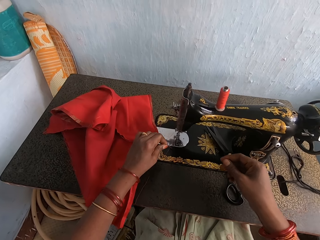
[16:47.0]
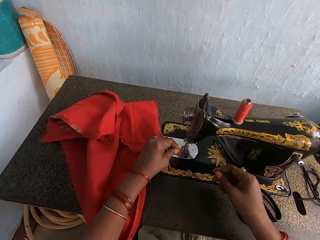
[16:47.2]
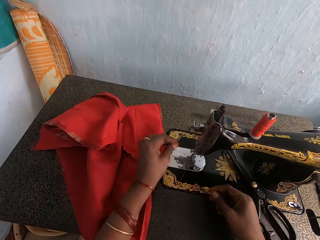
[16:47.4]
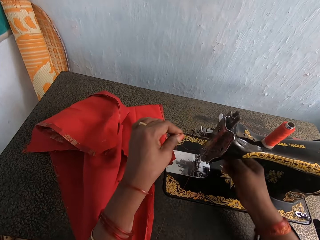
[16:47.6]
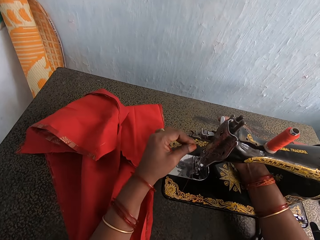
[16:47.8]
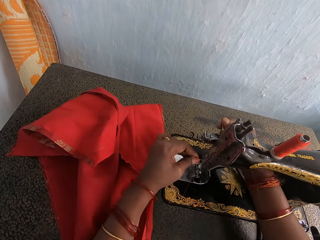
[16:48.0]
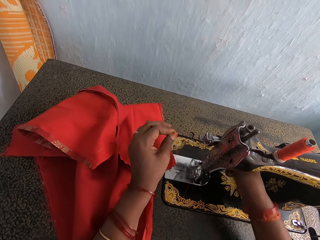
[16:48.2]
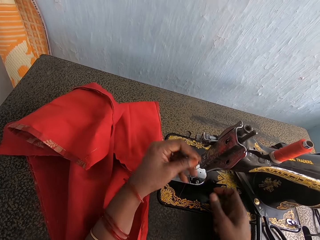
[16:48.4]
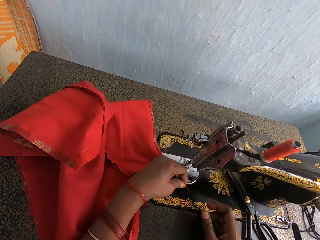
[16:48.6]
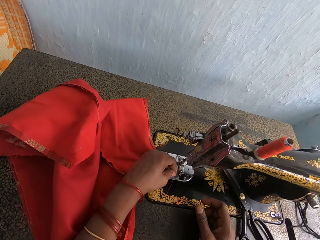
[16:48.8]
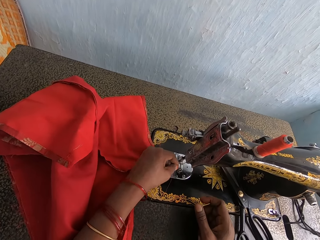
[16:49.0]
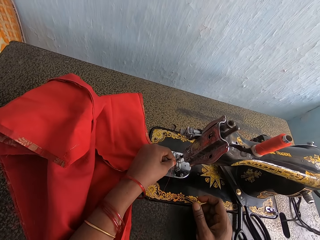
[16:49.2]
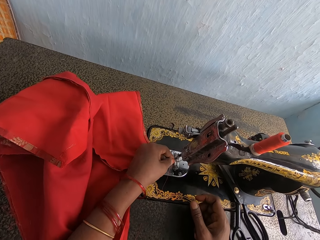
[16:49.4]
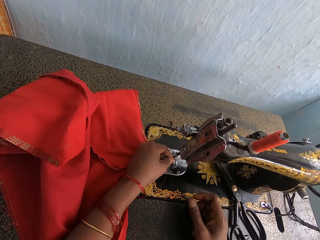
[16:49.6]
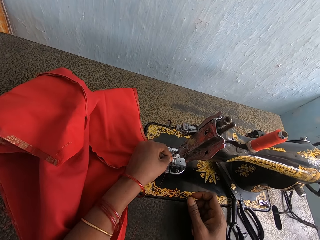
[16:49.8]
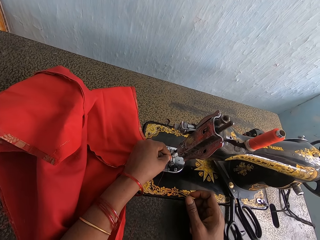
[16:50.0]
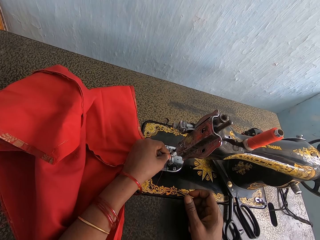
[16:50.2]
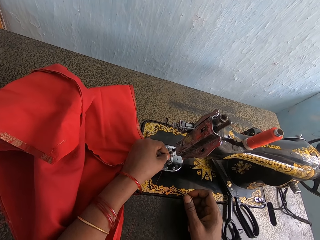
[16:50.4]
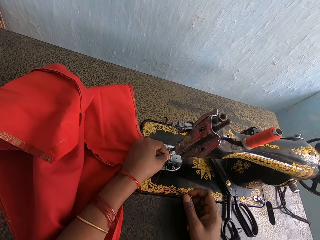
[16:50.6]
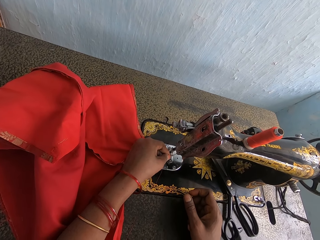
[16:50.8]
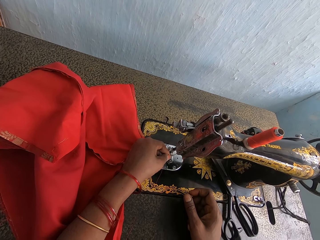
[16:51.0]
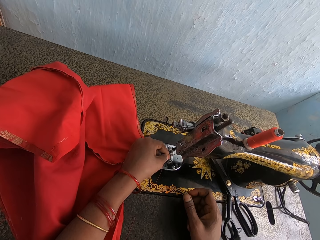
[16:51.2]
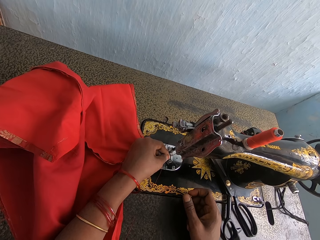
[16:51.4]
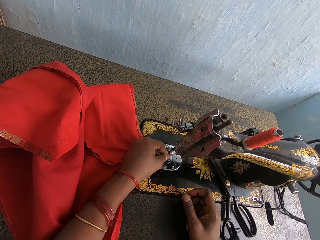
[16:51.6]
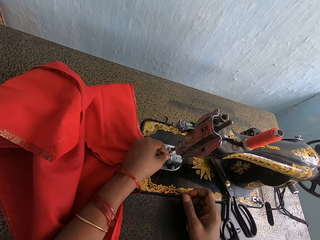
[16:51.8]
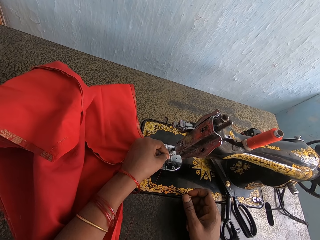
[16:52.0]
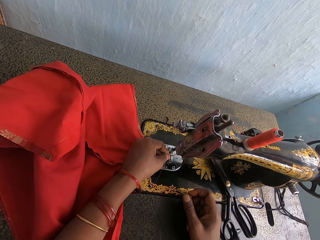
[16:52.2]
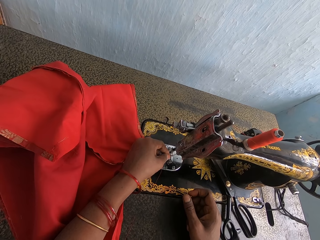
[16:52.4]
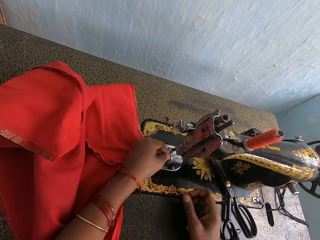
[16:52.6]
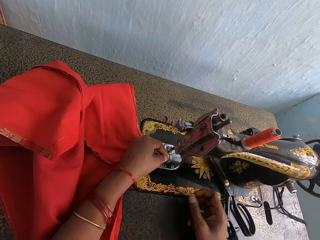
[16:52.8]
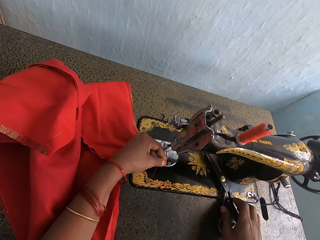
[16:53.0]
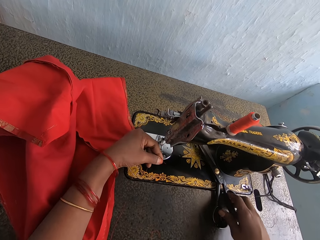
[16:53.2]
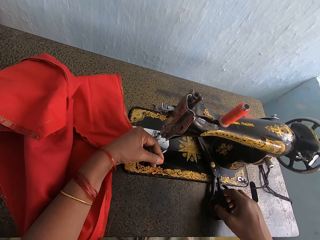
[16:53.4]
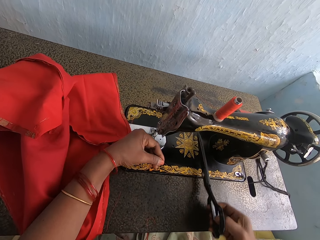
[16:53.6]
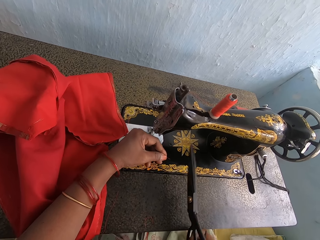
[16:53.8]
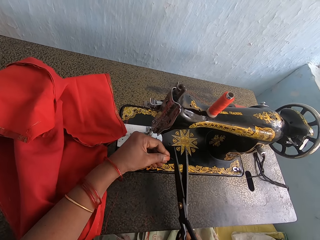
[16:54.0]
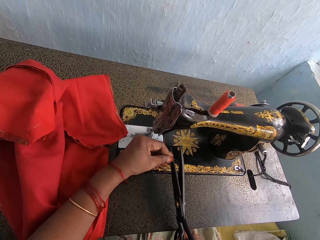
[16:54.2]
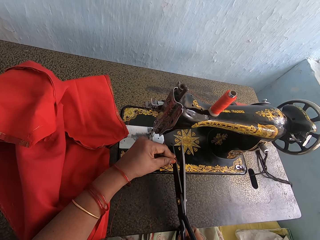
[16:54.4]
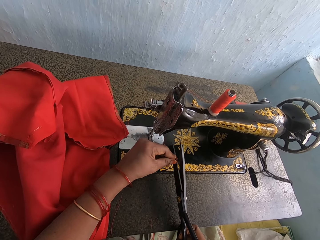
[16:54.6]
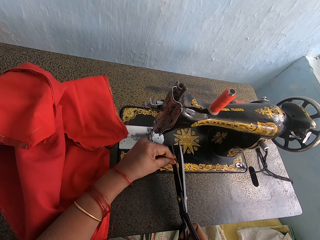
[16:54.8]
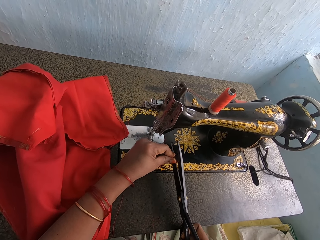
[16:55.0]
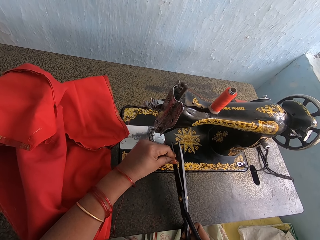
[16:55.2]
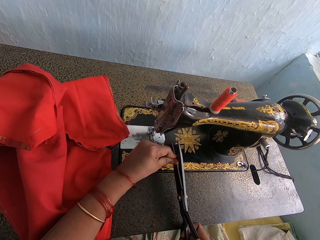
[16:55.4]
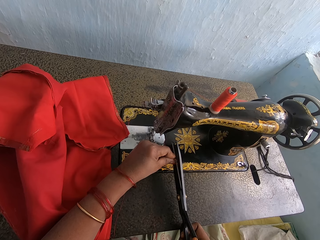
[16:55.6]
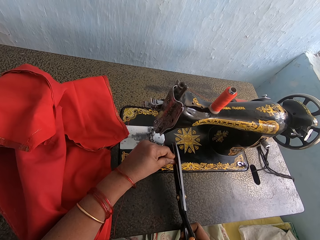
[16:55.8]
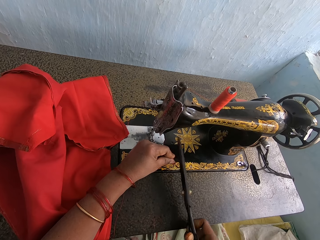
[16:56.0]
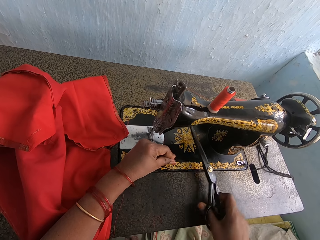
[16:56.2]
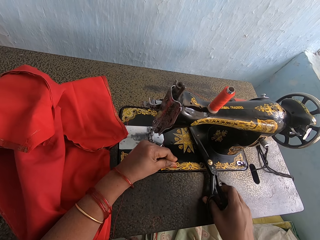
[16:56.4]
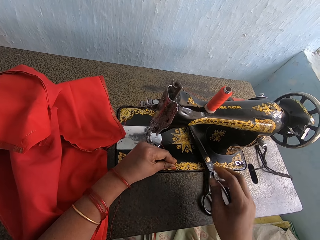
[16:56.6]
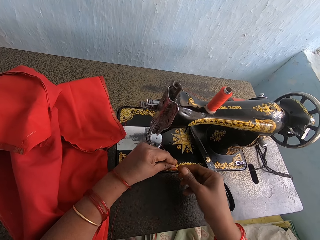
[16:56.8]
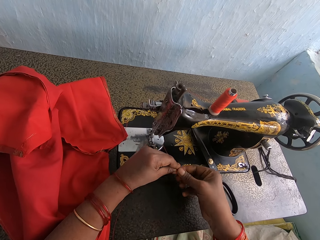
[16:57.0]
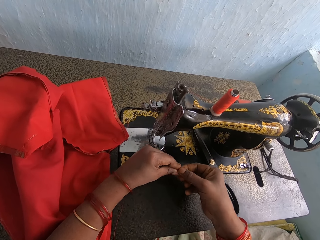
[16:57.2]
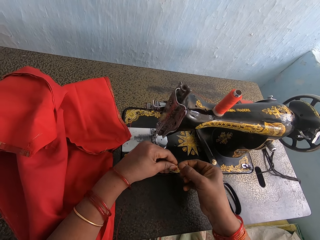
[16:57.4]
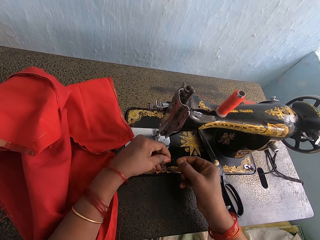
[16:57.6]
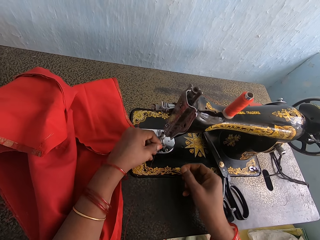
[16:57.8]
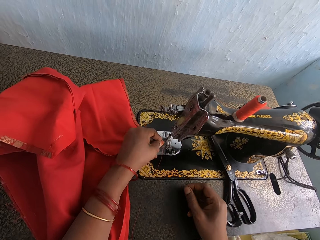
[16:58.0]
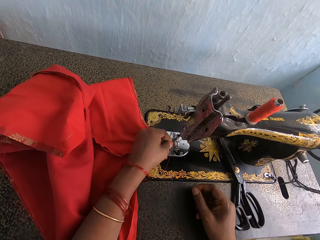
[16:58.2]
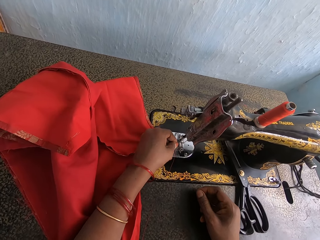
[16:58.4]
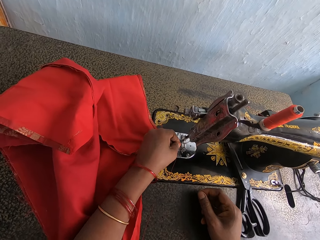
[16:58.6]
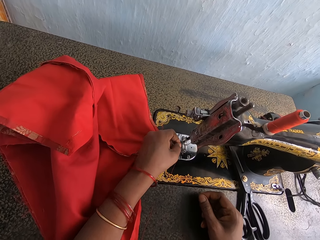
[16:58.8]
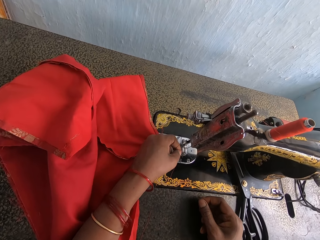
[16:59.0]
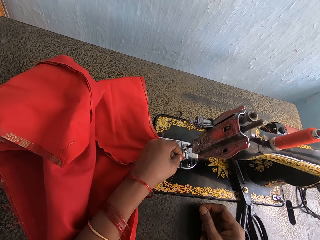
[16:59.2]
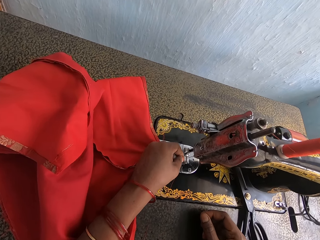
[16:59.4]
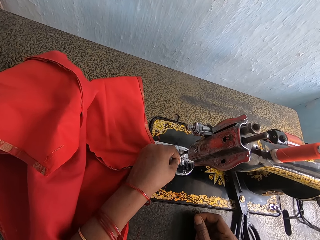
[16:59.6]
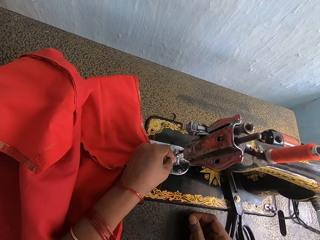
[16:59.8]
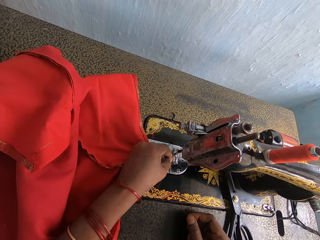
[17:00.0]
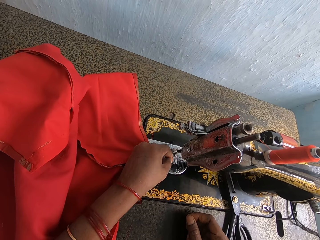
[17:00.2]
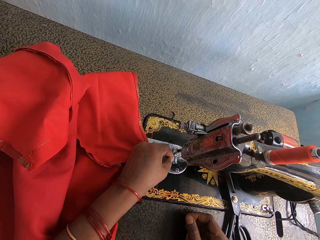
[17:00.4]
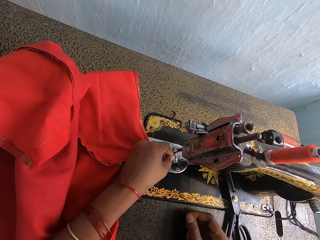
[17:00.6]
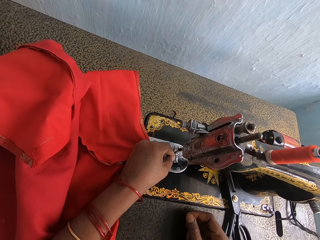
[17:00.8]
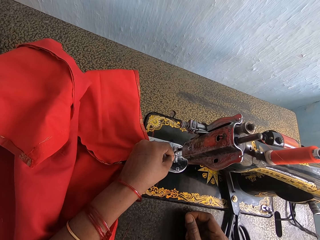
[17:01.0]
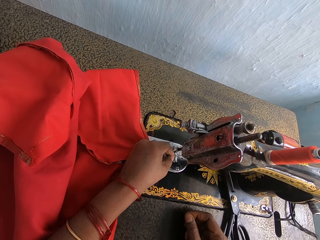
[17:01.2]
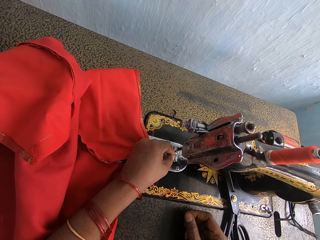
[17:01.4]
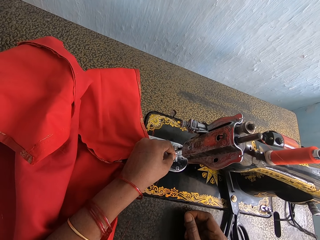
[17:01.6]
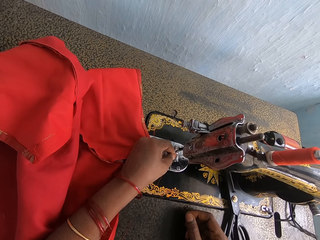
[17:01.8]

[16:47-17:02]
The camera wearer puts the thread in the sewing machine. They press the presser bar lifter. They operate the sewing machine. They thread the needle. They pick up the scissors. They cut the thread with the scissors. They put the scissors on the sewing machine. They hold the thread with both hands. They thread the needle on the sewing machine.

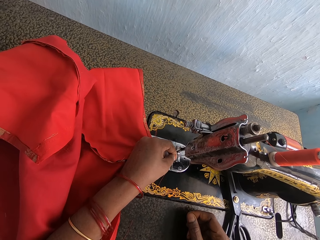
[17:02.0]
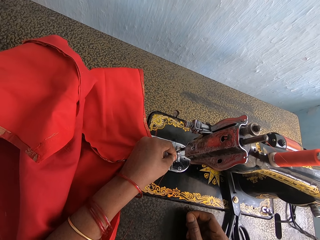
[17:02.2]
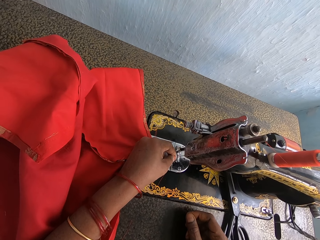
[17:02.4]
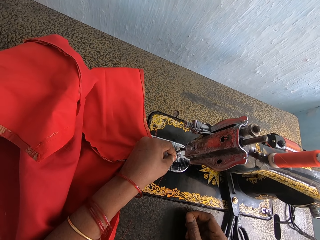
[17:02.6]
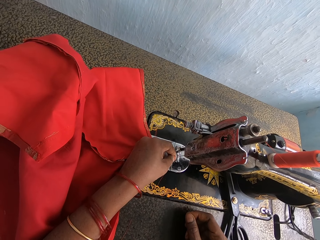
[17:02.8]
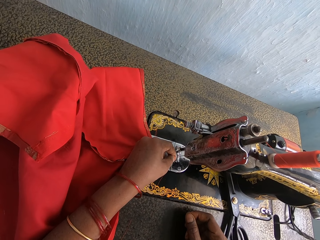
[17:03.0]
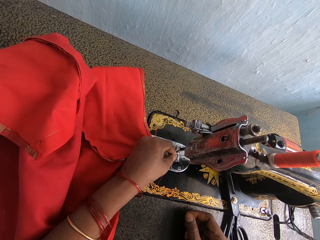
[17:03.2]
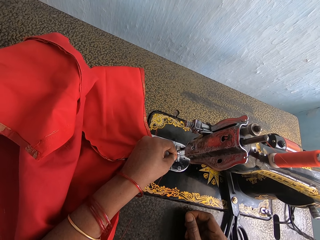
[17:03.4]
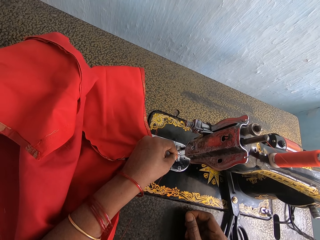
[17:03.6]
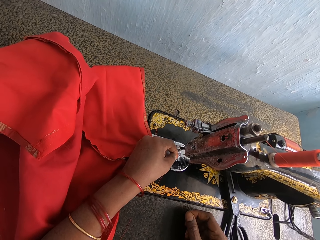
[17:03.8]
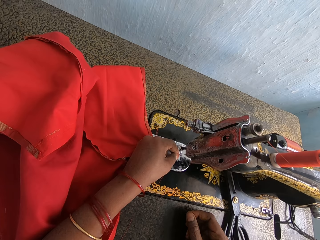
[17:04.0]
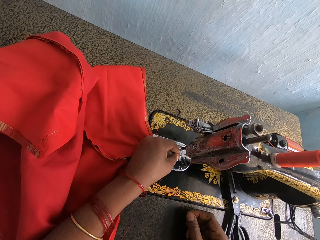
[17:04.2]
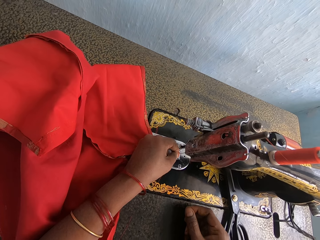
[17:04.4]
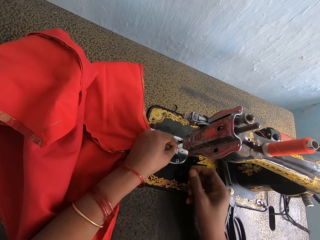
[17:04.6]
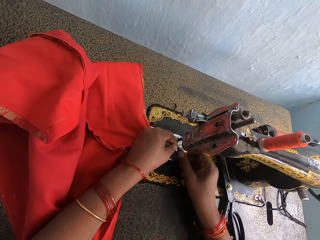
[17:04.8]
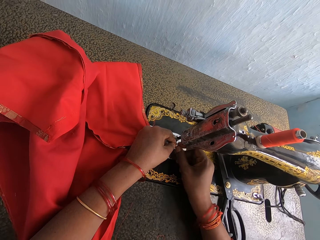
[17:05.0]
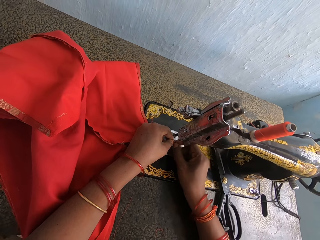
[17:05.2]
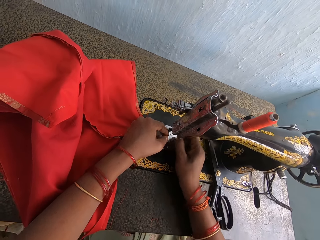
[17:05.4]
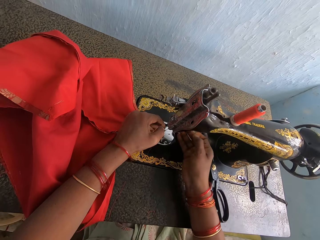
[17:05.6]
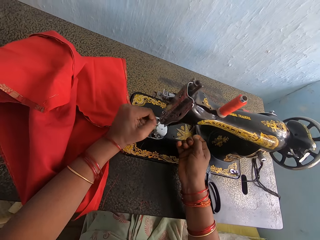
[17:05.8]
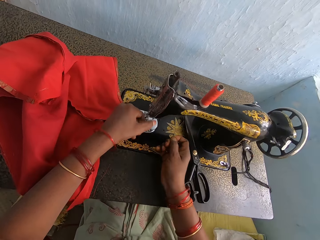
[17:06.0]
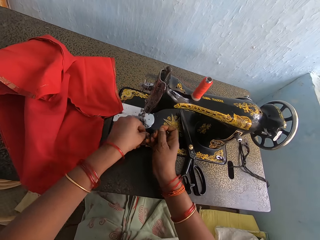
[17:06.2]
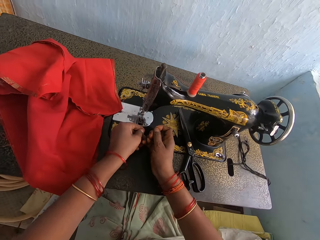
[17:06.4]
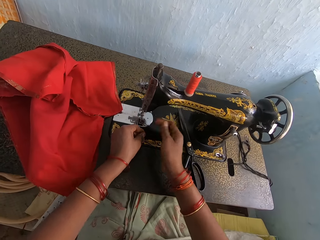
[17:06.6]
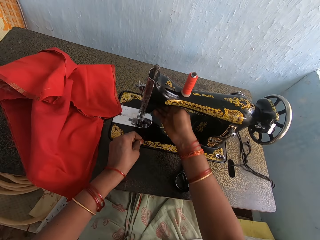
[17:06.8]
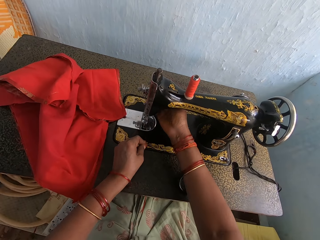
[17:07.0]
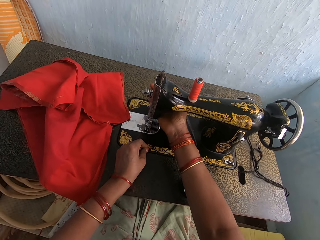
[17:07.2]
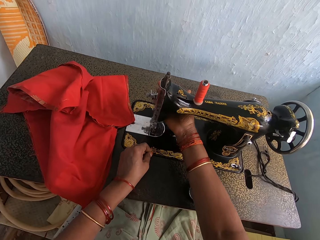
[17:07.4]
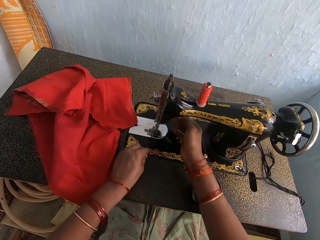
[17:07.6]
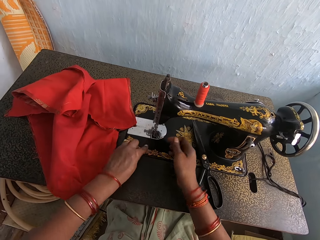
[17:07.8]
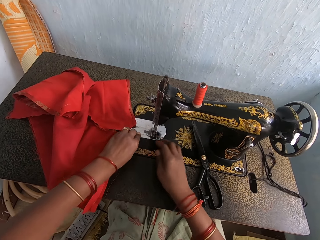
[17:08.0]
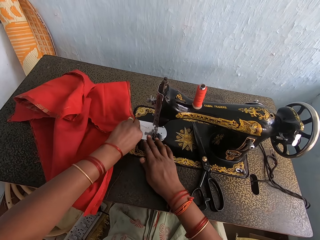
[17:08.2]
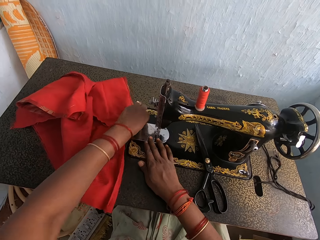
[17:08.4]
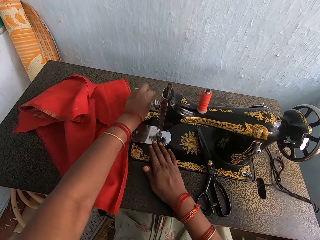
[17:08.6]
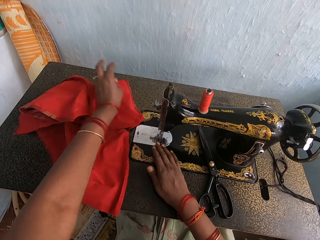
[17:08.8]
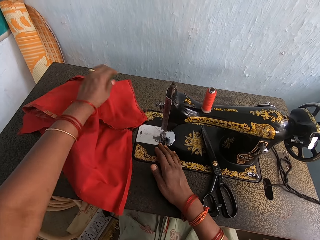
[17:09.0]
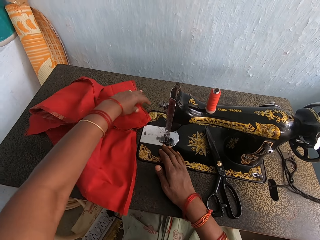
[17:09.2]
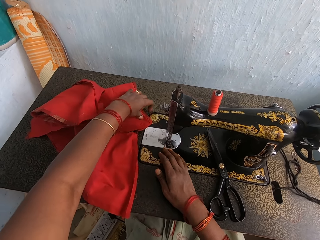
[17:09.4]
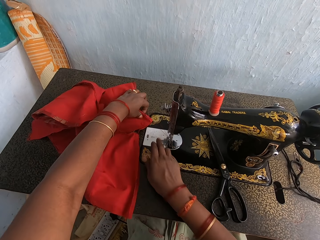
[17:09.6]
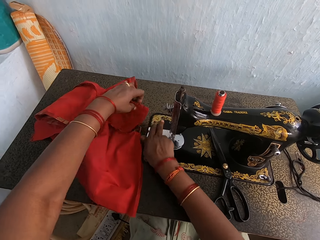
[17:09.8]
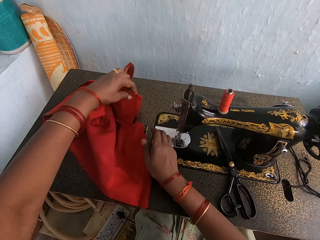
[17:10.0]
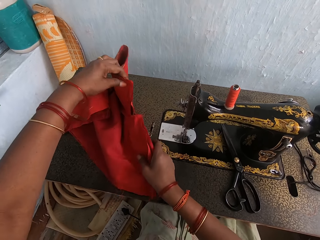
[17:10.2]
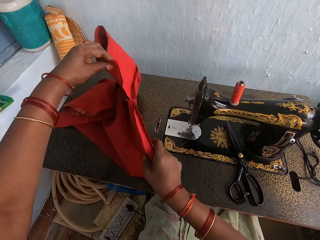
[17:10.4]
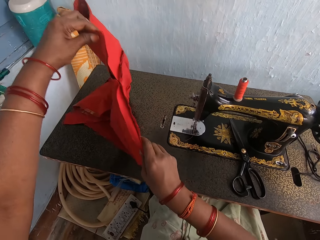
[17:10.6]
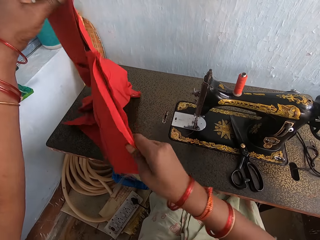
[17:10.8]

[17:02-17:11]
The camera wearer threads the needle on the sewing machine. They pull the thread. They press the presser bar lifter. They operate the sewing machine. They straighten the thread. They lift up the cloth.
